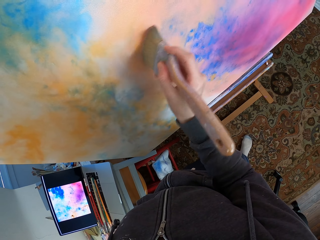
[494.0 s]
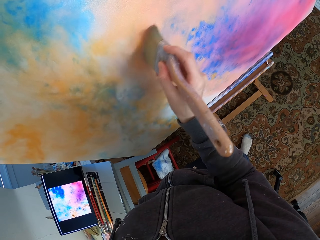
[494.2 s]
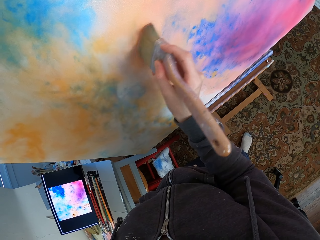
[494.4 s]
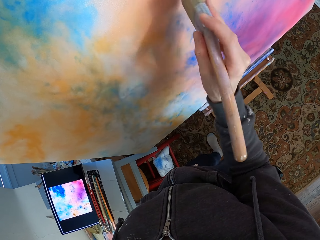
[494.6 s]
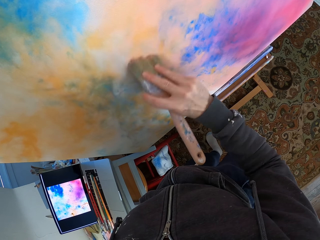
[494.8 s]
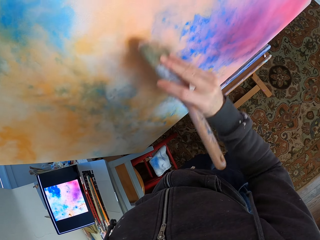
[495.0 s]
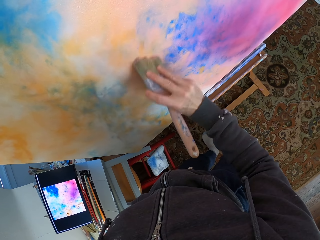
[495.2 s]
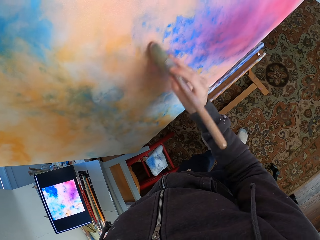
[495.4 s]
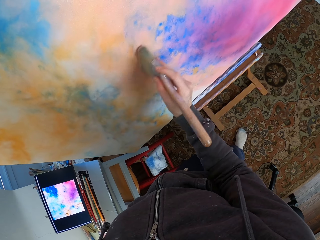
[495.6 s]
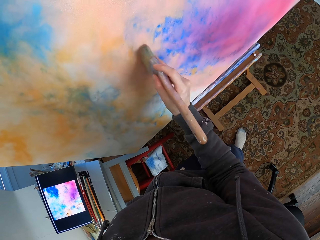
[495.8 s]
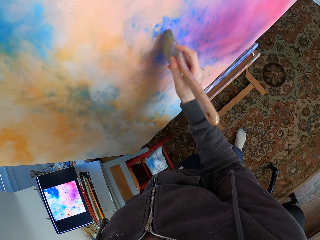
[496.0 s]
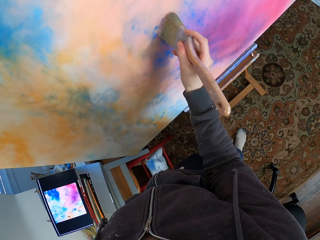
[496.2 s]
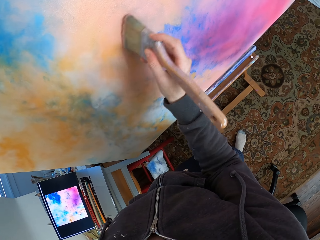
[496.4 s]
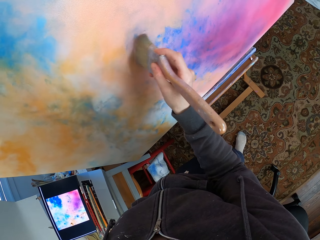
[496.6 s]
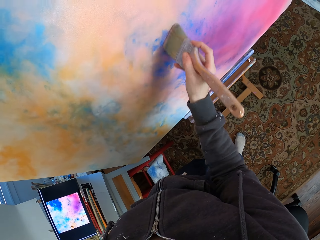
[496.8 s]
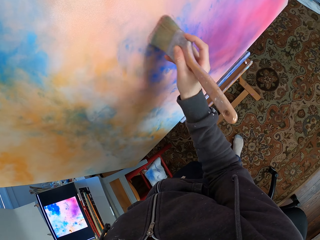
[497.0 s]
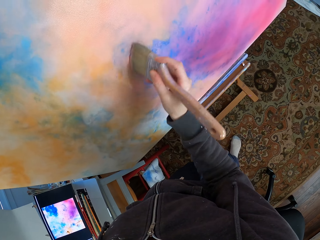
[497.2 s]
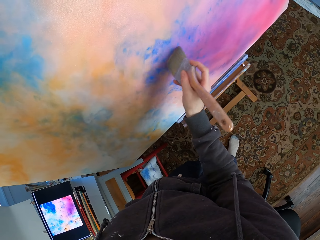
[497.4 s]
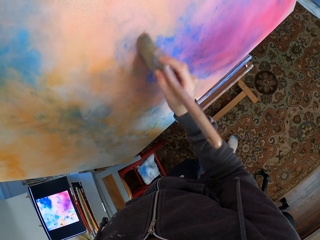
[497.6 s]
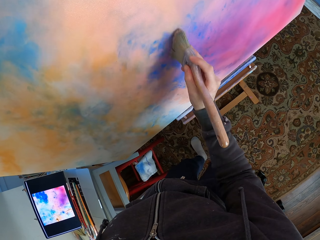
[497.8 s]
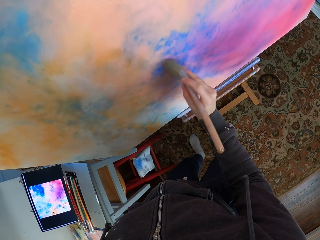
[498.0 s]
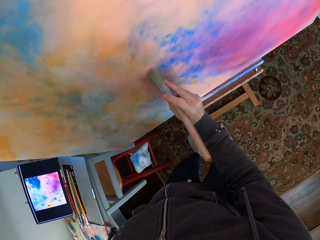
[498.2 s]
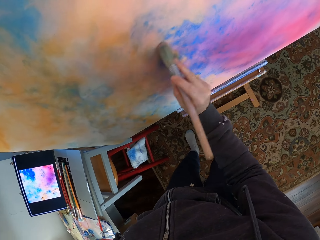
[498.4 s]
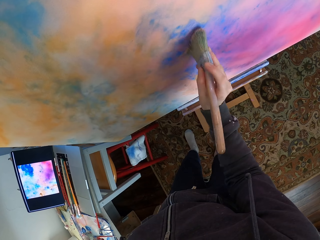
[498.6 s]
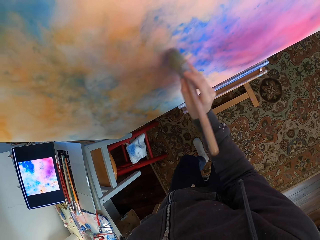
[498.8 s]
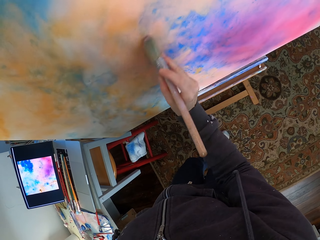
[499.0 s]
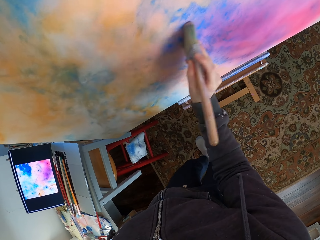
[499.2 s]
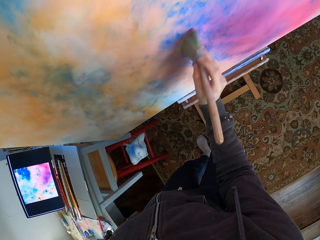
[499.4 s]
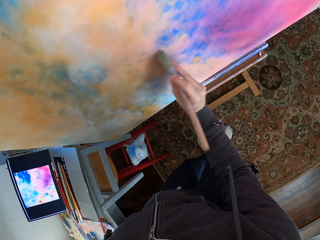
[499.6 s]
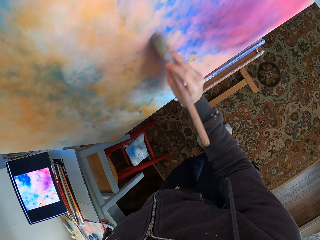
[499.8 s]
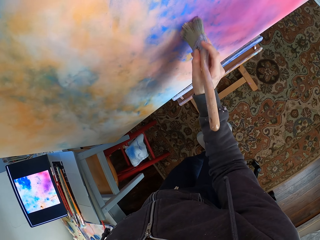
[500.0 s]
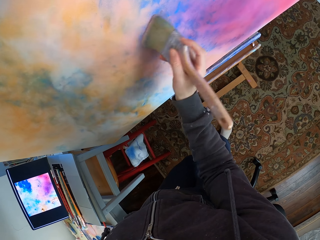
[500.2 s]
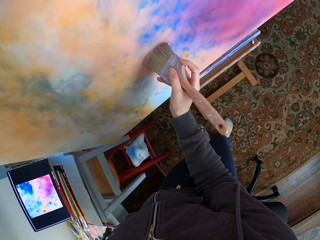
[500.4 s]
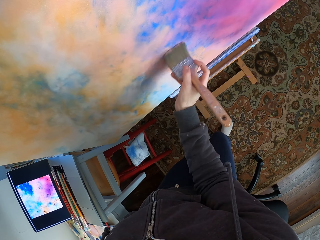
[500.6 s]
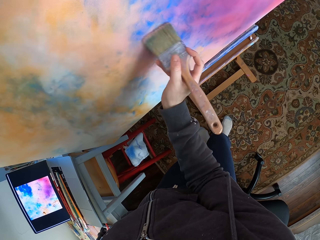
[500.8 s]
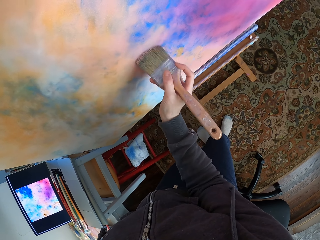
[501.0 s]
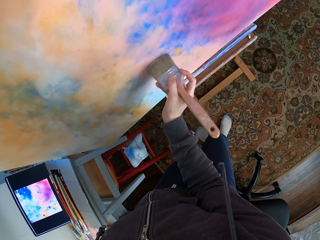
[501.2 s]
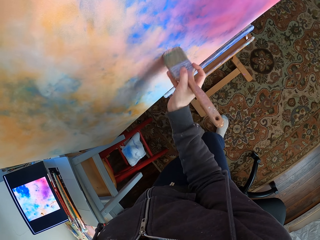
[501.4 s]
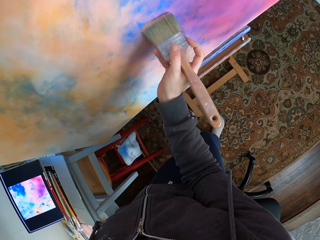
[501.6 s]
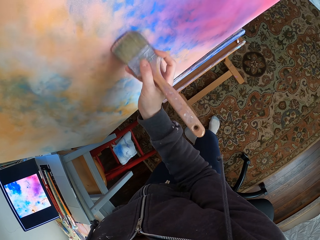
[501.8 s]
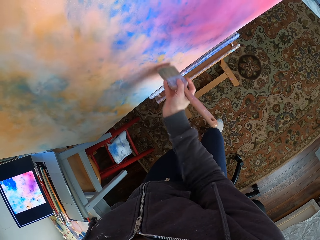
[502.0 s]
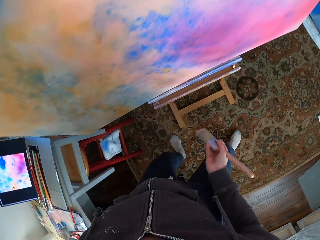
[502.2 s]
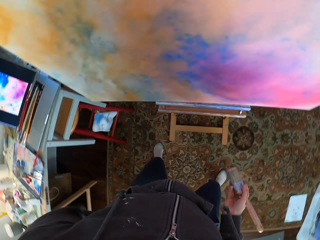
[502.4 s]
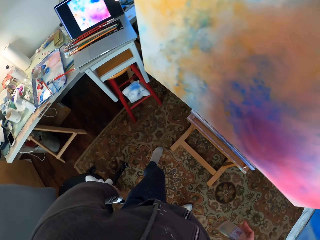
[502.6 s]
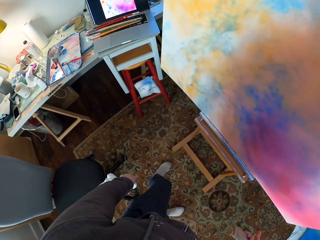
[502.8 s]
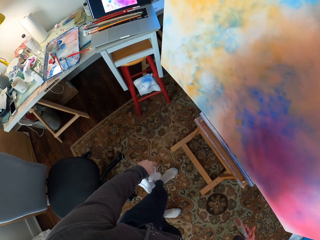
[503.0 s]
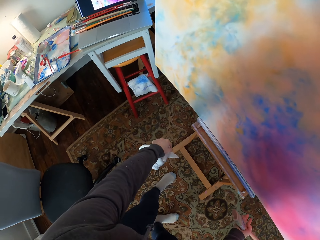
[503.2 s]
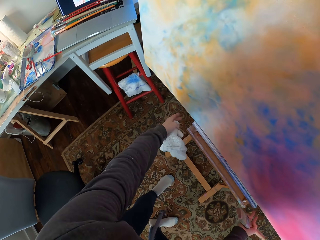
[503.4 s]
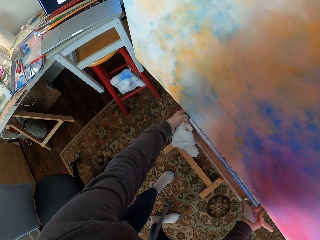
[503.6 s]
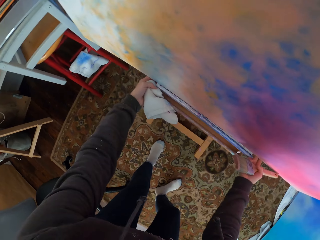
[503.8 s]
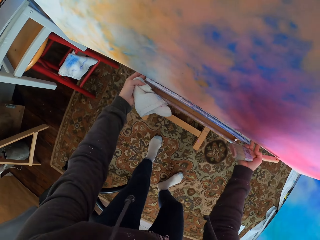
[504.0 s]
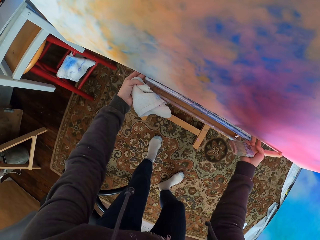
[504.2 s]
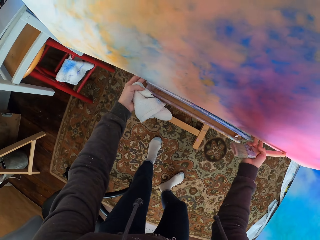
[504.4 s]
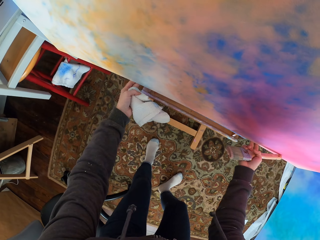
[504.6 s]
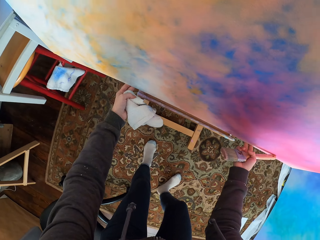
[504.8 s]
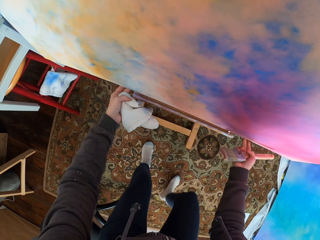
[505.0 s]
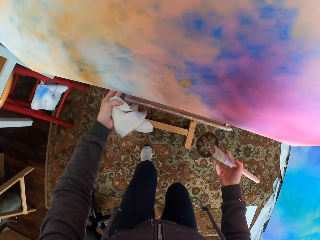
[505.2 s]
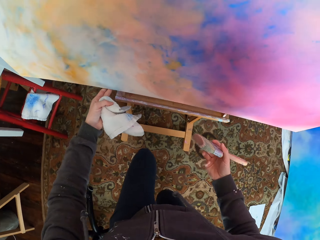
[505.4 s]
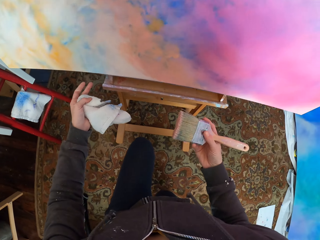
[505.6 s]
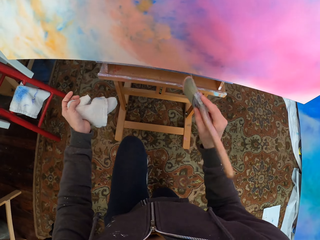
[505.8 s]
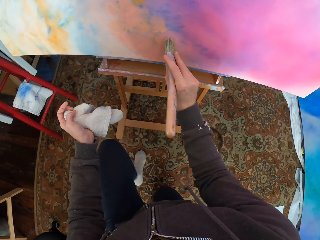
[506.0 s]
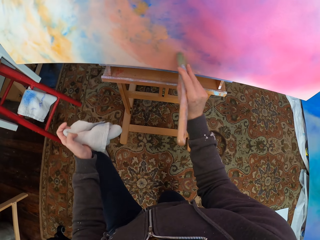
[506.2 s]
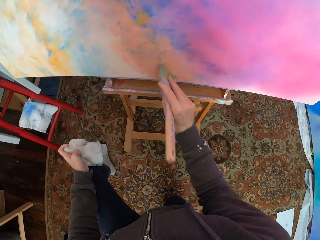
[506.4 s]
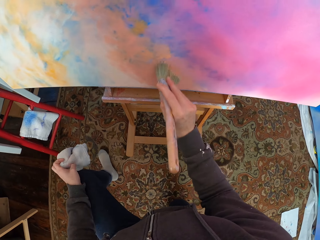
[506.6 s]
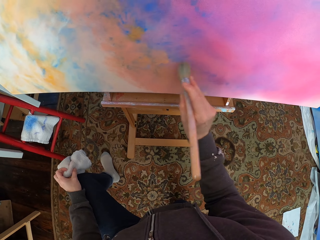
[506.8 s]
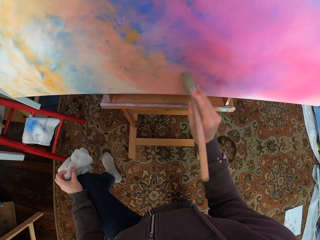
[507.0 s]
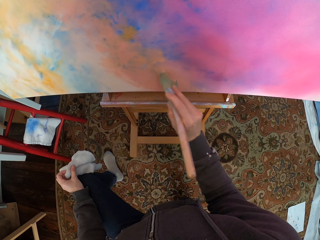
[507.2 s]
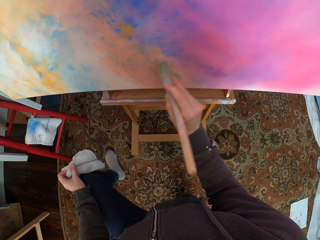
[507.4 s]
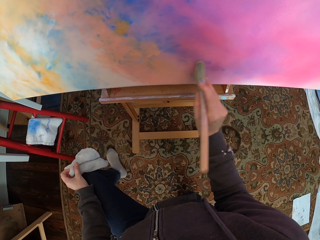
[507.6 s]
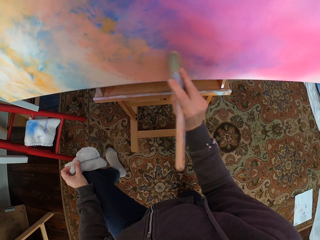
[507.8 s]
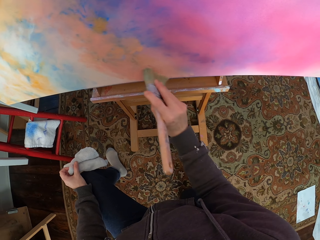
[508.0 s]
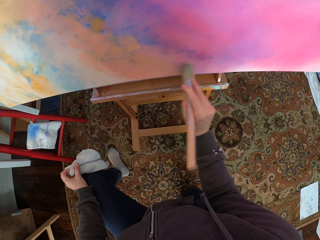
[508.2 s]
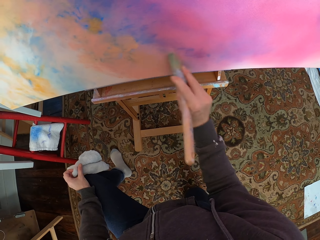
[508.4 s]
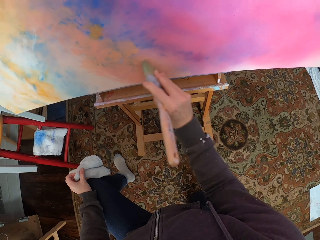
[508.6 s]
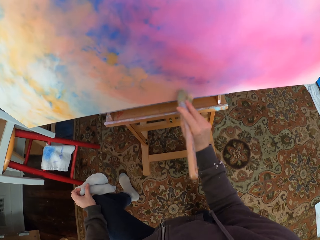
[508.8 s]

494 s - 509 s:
The camera wearer looks at the laptop. She adjusts the canvas on the stand and pulls the board. She kneels on her knees. She paints the canvas.

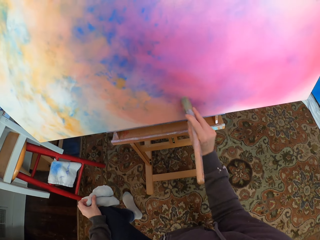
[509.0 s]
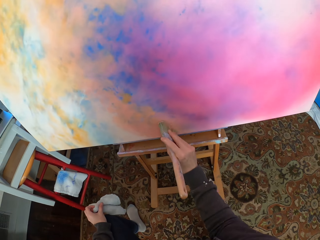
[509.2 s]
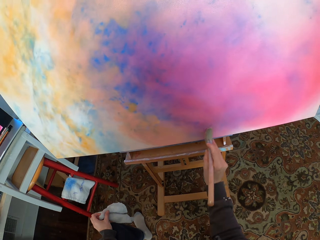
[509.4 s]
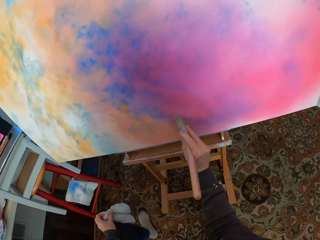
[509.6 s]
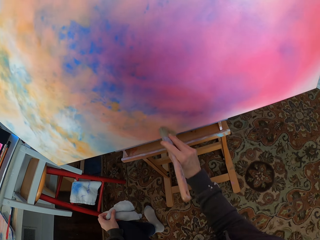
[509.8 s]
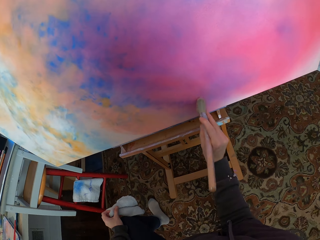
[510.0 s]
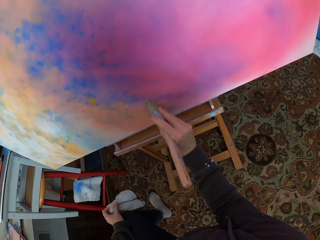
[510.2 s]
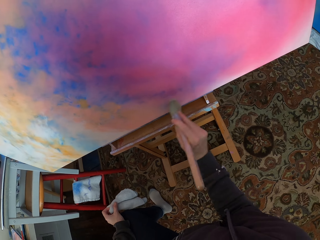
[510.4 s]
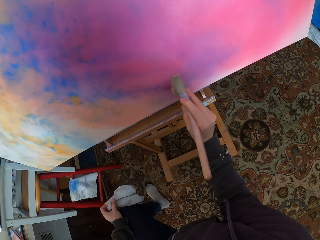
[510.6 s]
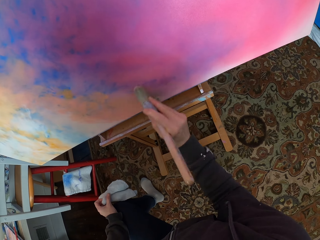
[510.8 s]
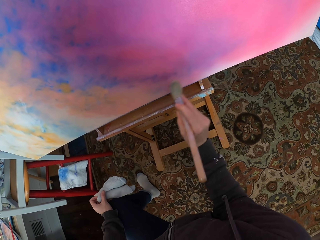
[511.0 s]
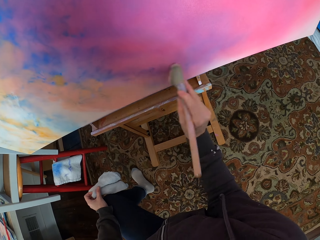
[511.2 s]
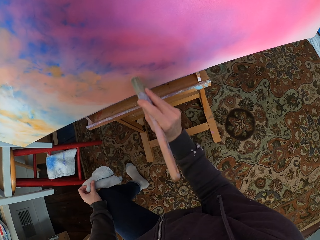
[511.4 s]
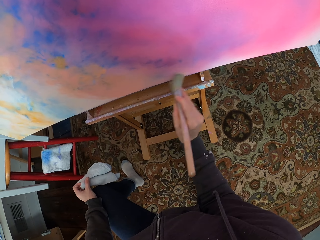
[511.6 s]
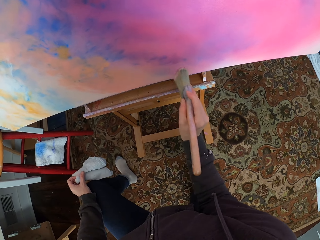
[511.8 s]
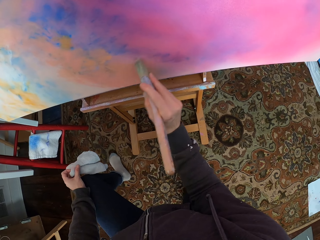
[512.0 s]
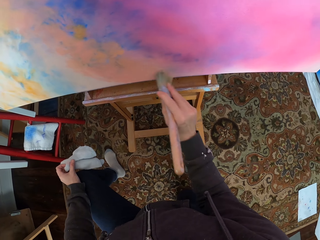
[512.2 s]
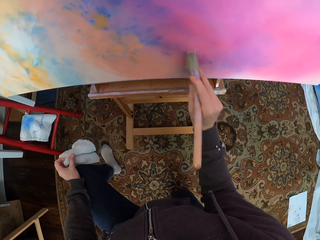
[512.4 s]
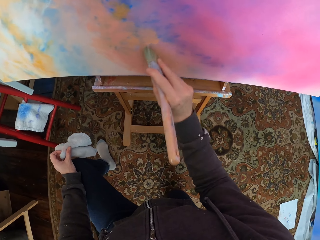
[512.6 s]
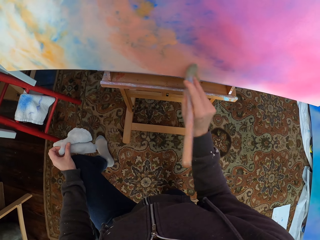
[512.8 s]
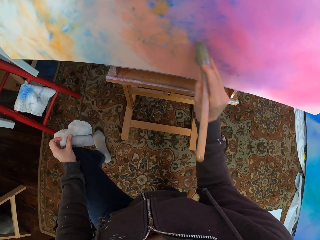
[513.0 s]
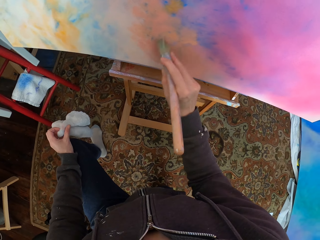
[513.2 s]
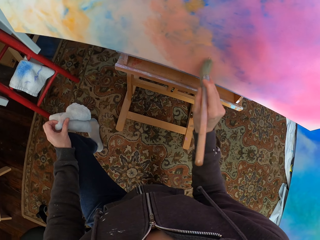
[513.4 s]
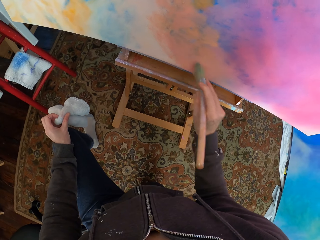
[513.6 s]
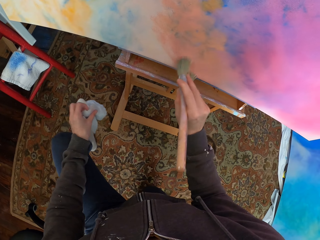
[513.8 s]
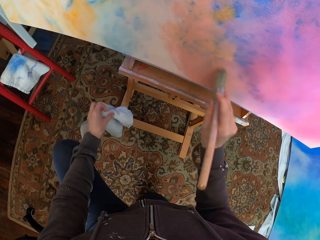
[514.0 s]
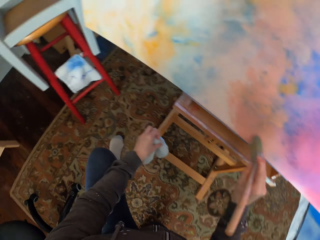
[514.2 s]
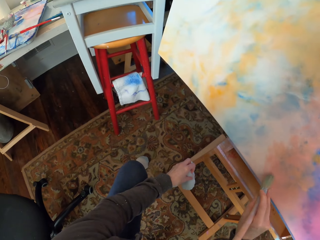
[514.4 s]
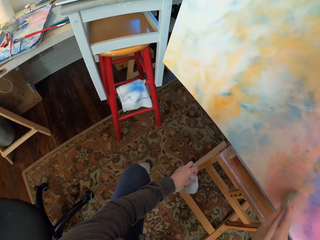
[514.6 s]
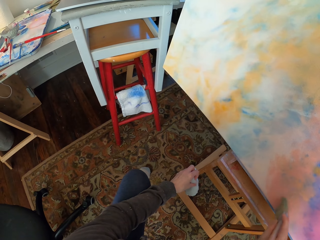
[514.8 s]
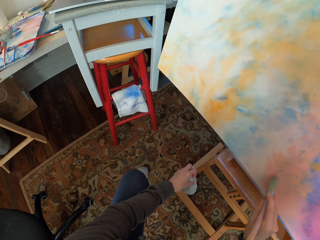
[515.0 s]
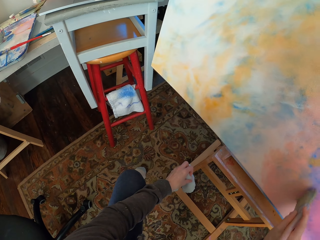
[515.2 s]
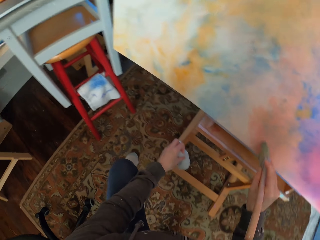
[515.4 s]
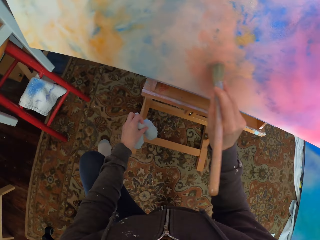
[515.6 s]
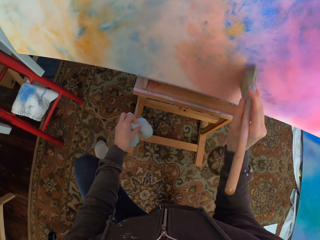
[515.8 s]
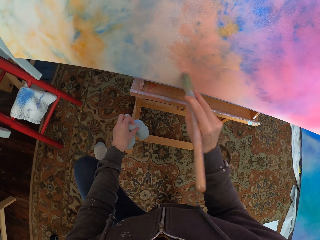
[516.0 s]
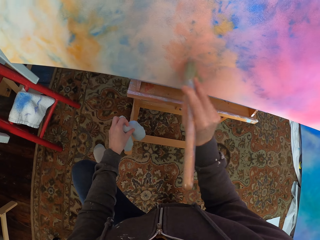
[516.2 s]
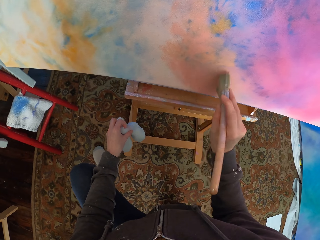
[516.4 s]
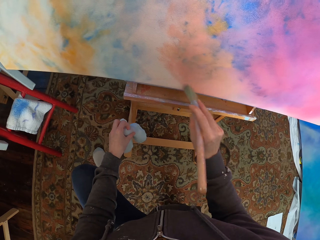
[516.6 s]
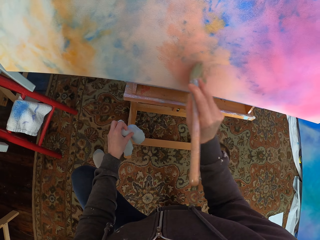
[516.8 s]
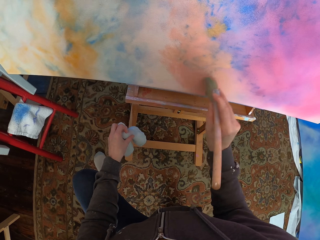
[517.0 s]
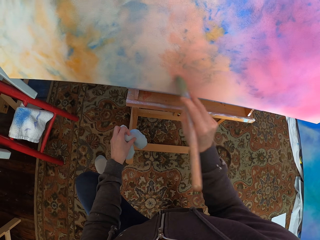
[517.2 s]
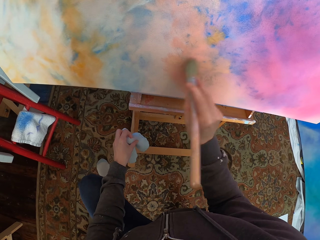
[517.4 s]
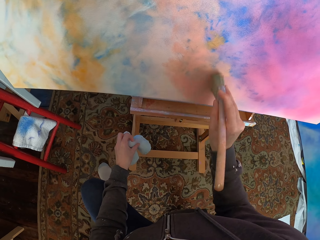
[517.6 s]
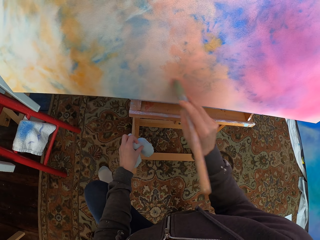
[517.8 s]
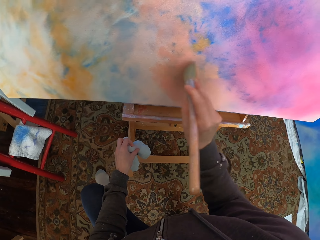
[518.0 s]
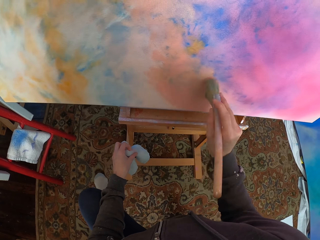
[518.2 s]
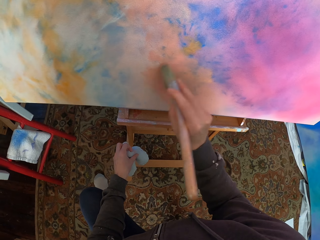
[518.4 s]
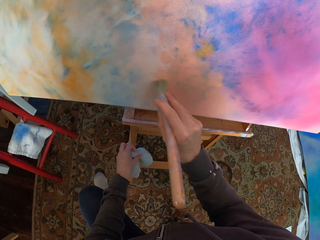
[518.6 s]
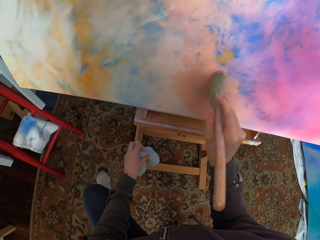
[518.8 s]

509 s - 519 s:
The camera wearer looks at the laptop. They look at the canvas.
